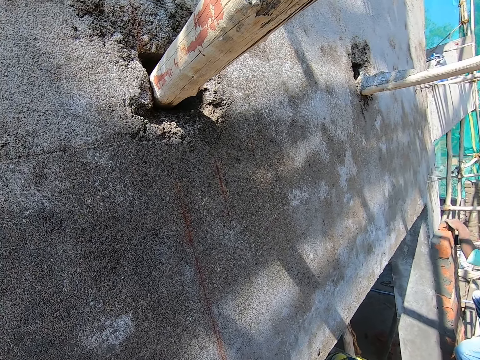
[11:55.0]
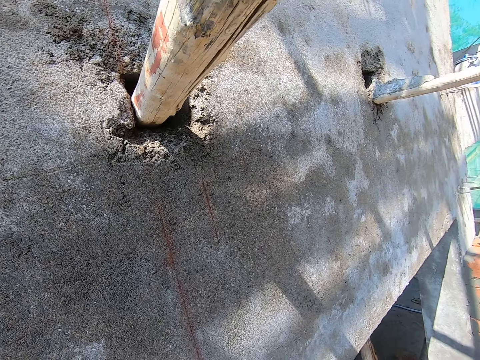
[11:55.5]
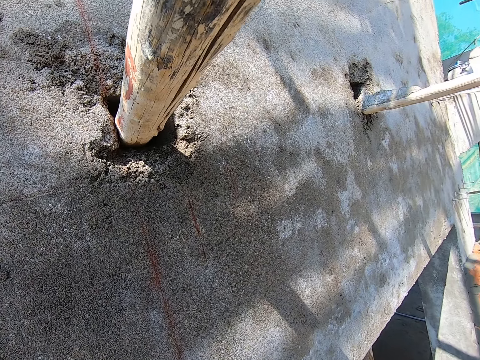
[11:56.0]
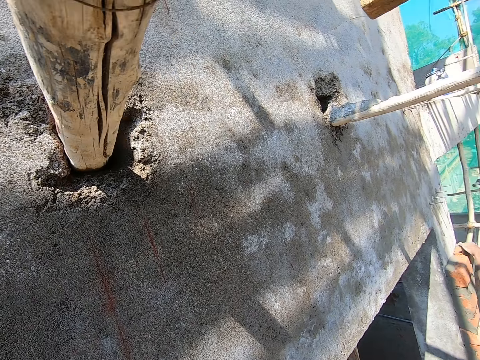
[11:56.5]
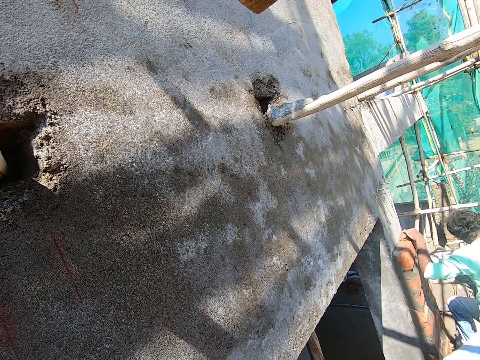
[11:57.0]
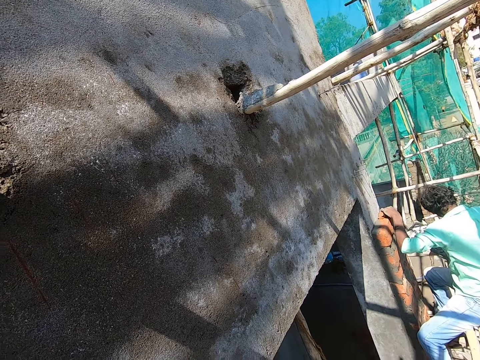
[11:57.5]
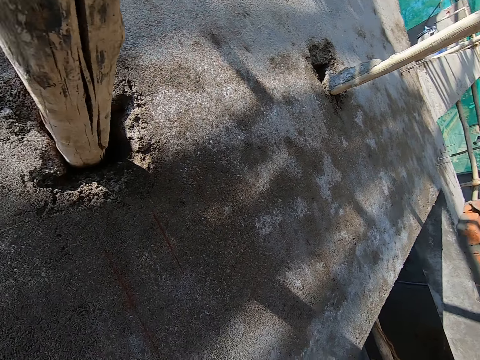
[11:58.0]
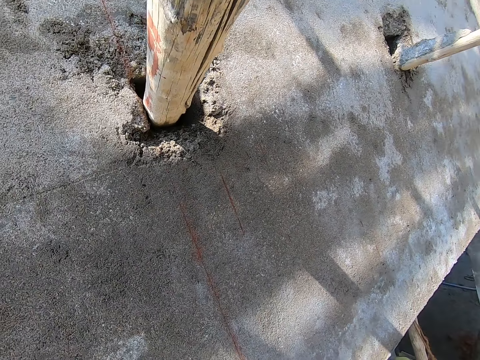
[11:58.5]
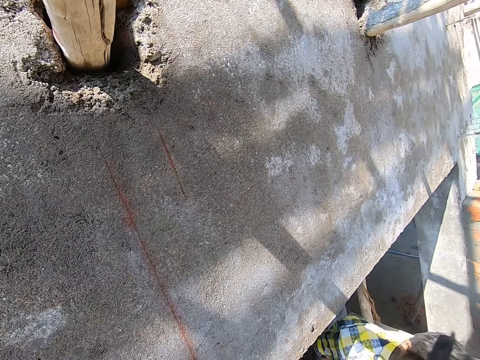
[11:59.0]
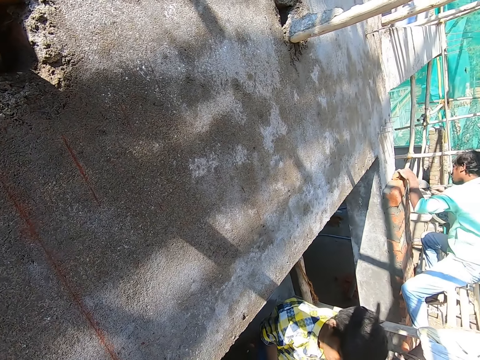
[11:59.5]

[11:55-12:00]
A man plasters the mortar to the wall with the hand trowel in his right hand.

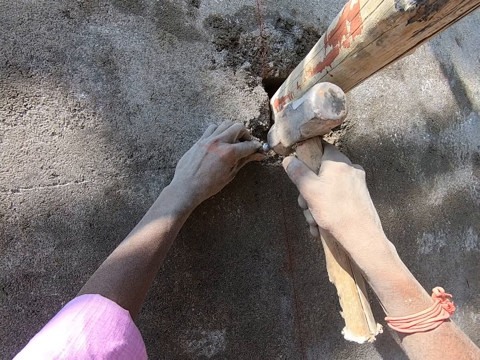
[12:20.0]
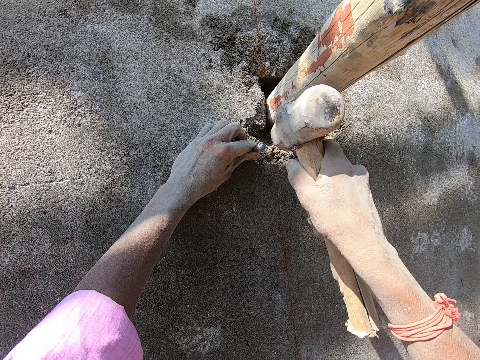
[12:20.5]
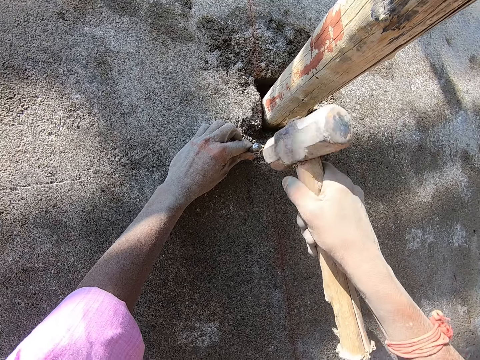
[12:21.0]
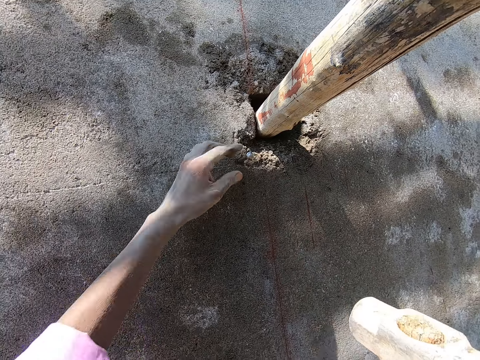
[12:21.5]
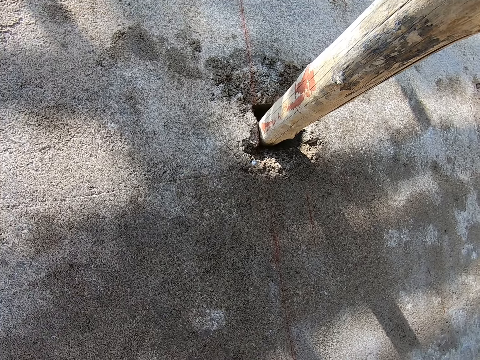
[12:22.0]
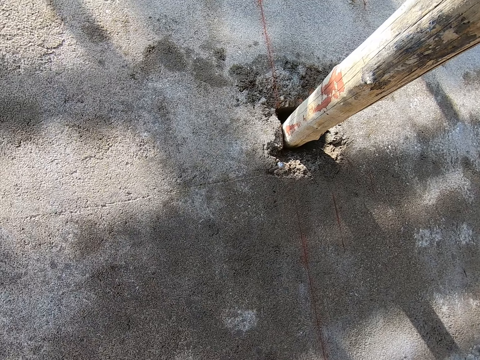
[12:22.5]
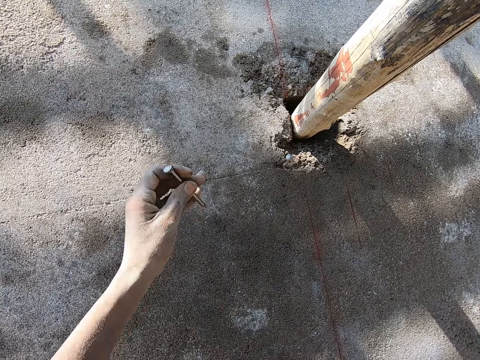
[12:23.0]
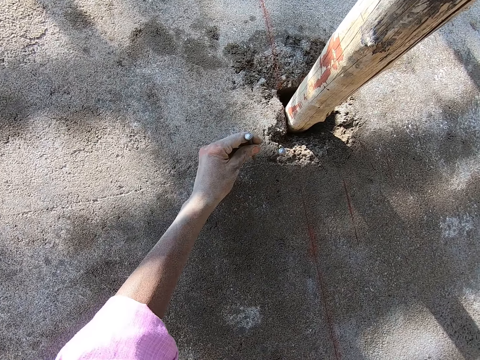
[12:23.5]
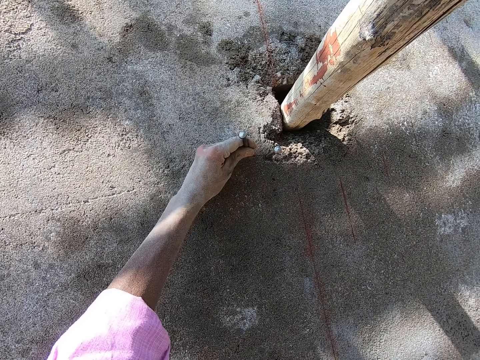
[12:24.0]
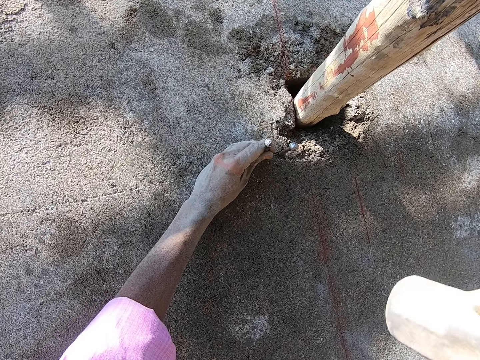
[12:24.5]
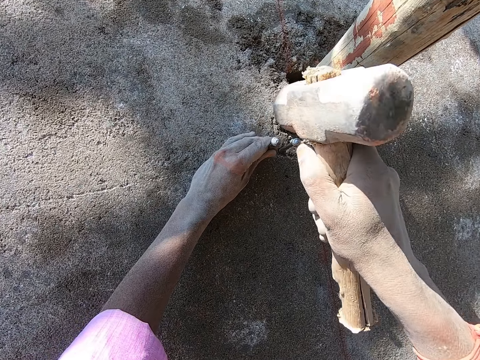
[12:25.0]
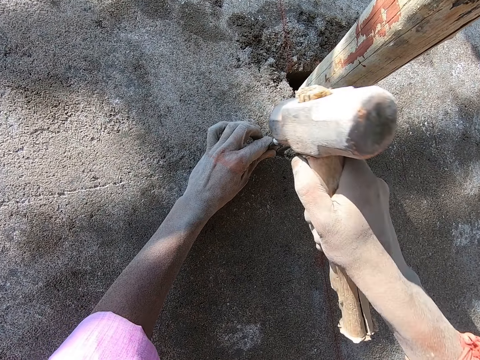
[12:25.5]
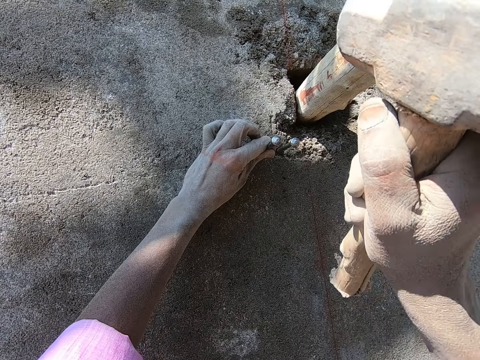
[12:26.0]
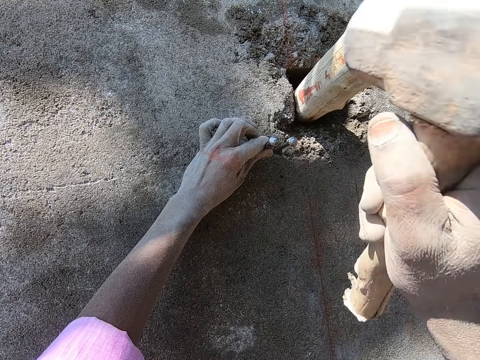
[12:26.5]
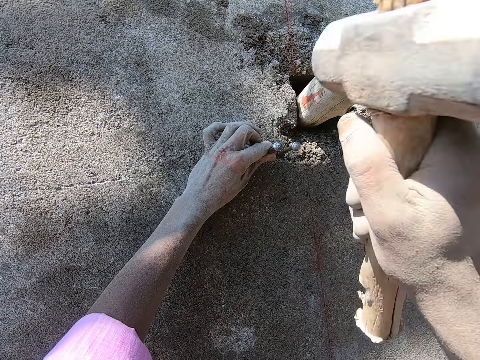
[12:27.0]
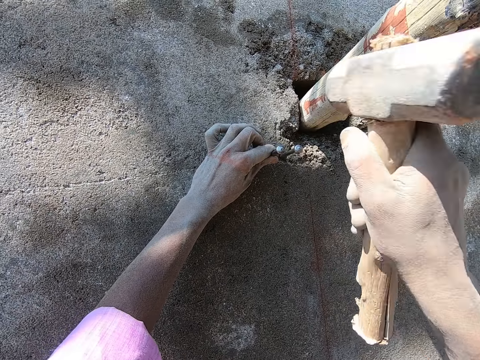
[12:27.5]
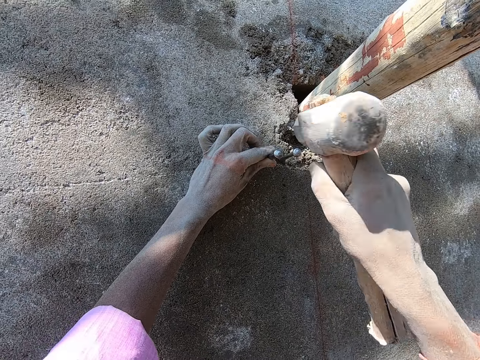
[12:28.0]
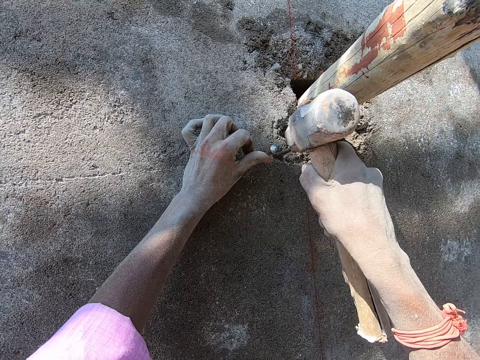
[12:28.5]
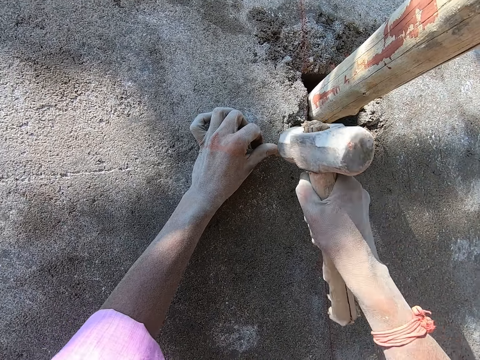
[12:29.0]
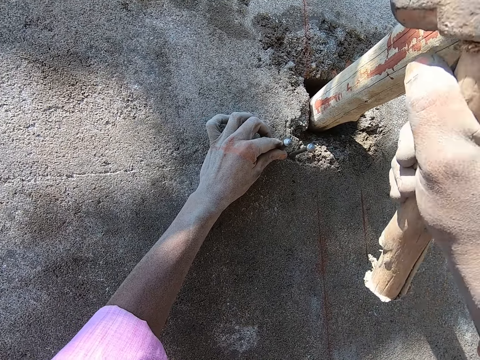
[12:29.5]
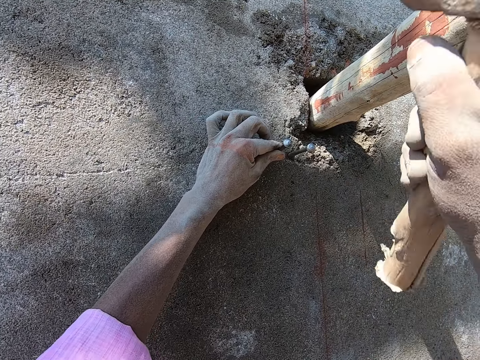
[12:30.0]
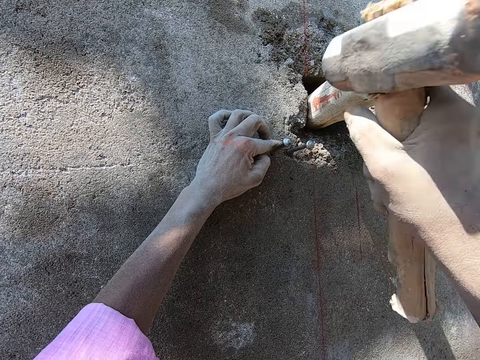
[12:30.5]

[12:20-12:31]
The camera wearer moves the hammer on the right hand. He places a nail on the wall with the left hand. He holds the nail on the wall with his left hand. He hits the nail into the wall with the hammer in his right hand.

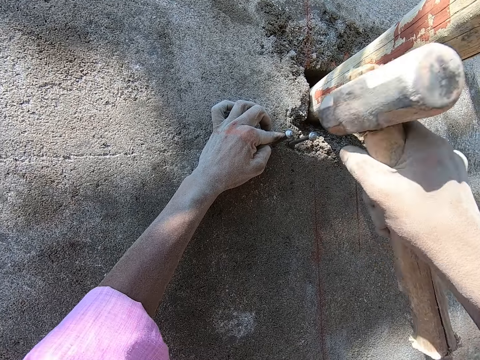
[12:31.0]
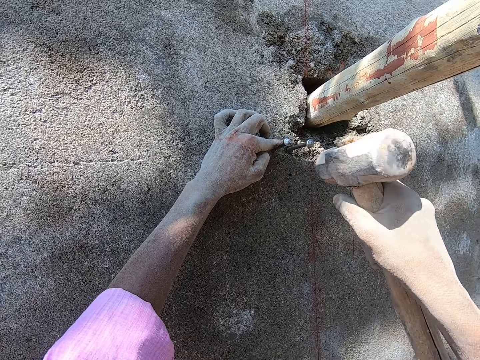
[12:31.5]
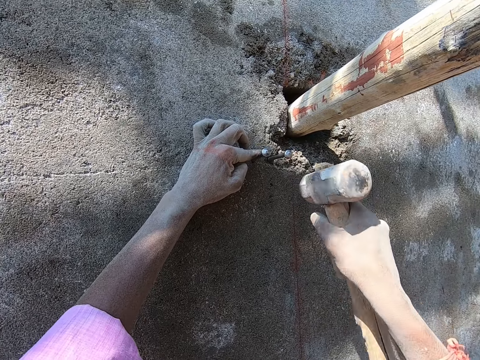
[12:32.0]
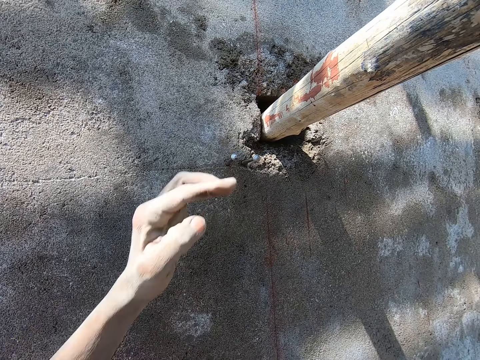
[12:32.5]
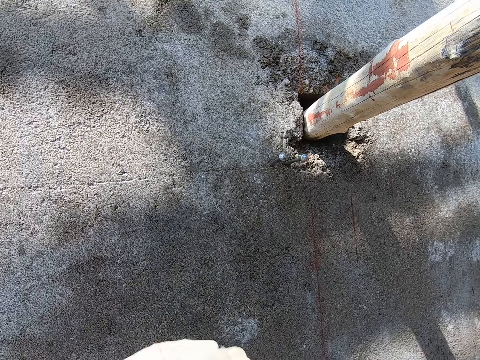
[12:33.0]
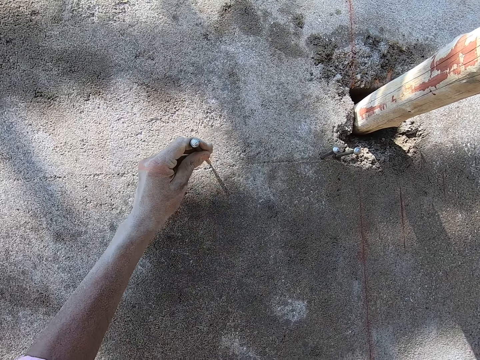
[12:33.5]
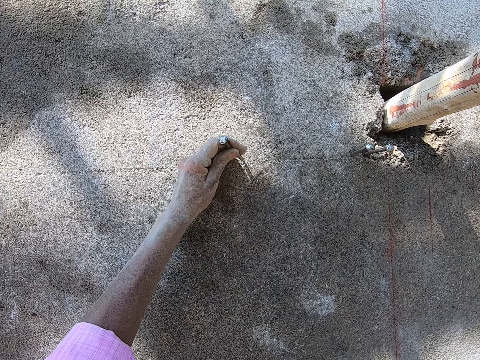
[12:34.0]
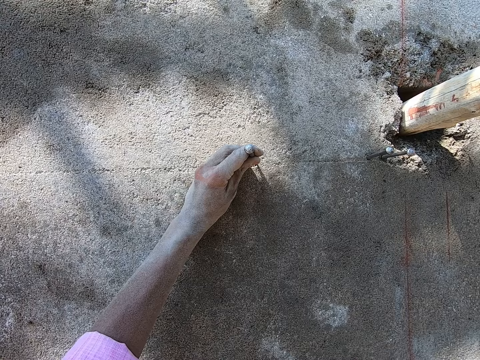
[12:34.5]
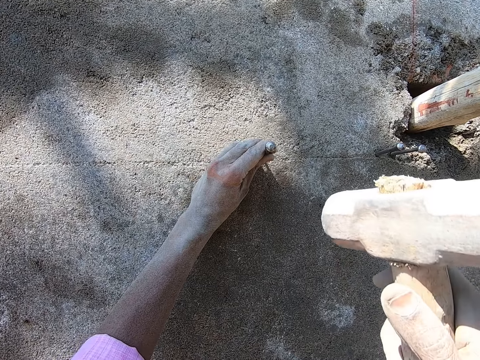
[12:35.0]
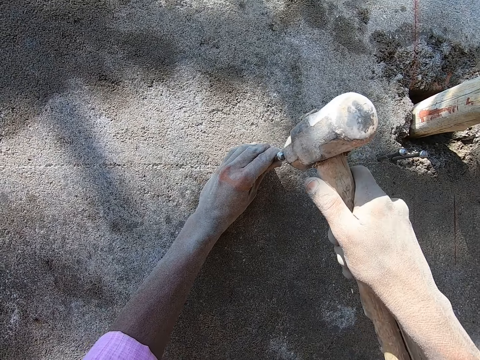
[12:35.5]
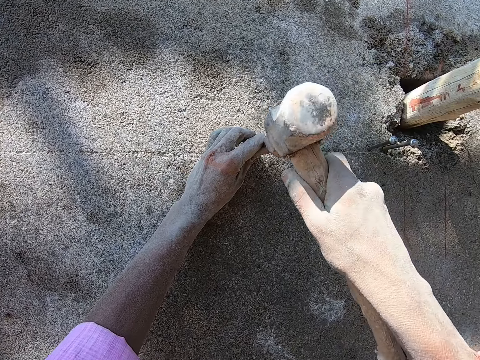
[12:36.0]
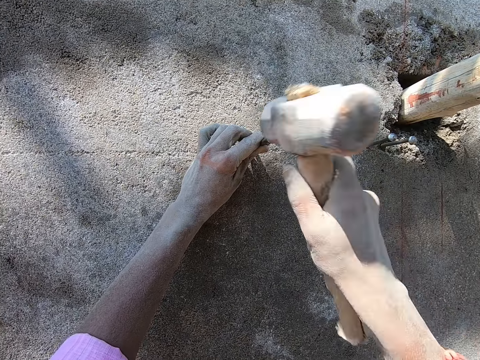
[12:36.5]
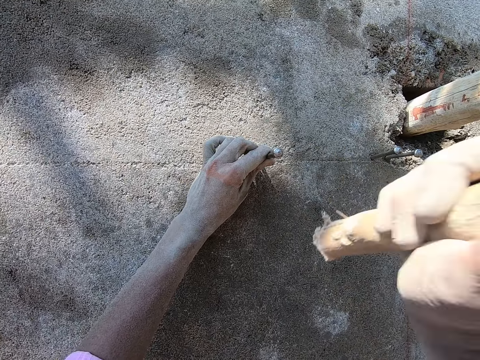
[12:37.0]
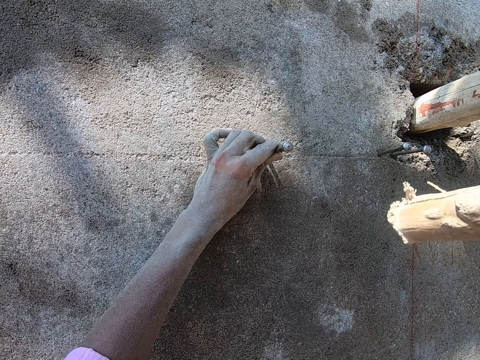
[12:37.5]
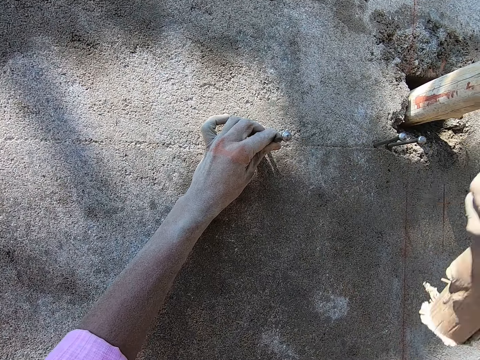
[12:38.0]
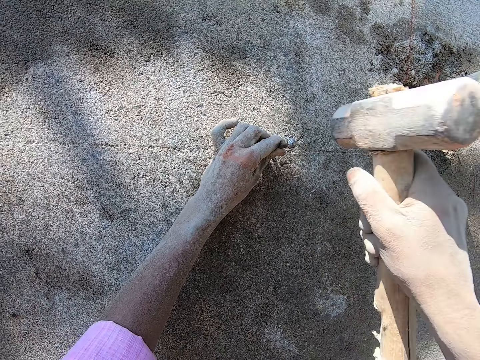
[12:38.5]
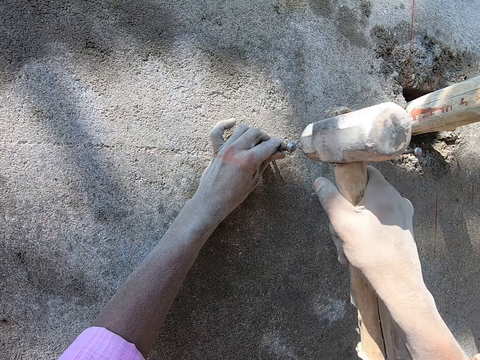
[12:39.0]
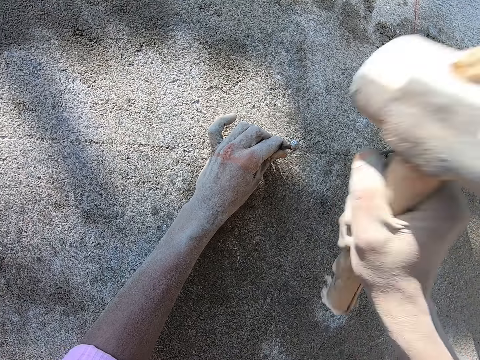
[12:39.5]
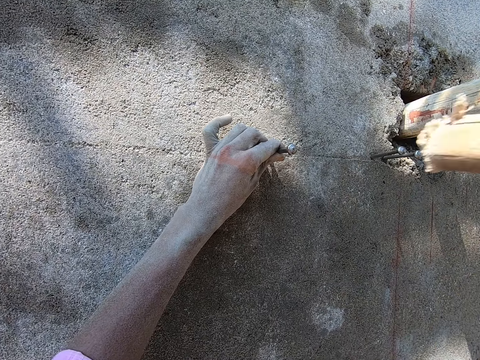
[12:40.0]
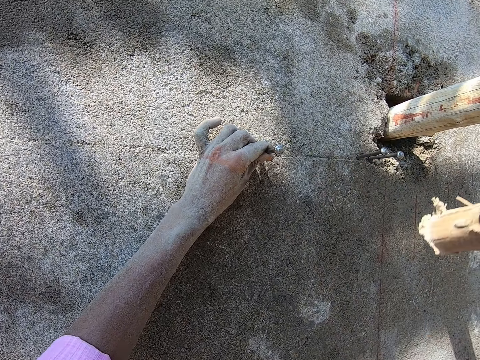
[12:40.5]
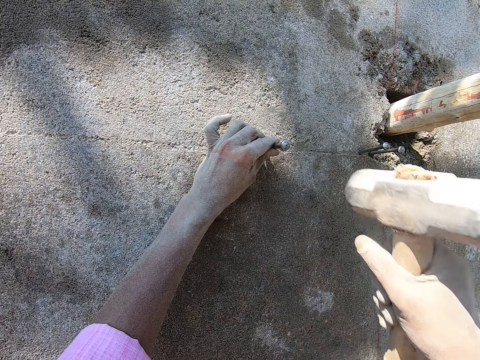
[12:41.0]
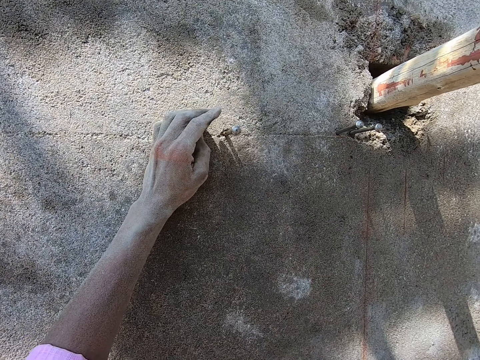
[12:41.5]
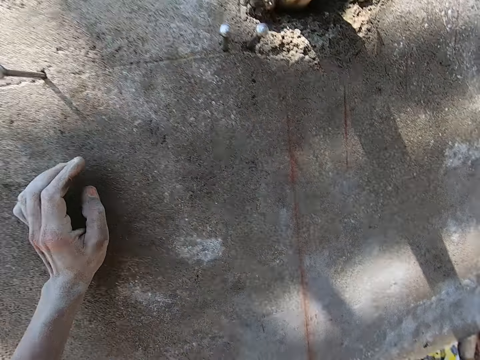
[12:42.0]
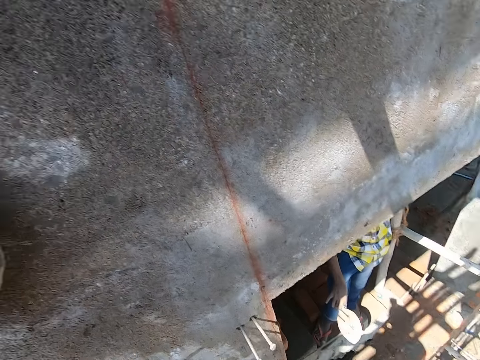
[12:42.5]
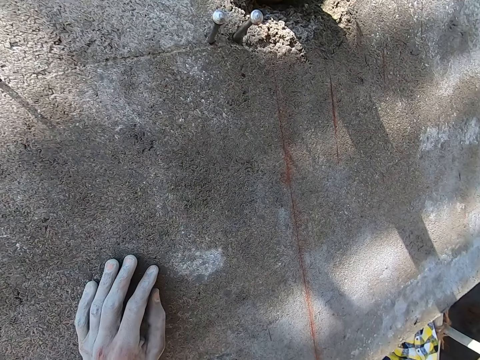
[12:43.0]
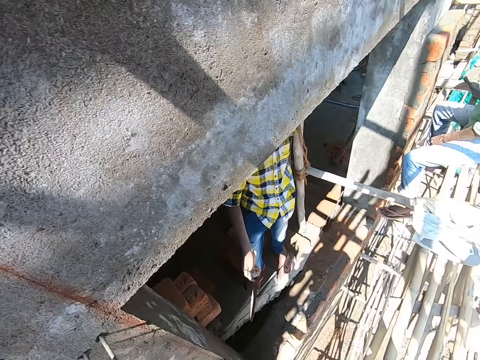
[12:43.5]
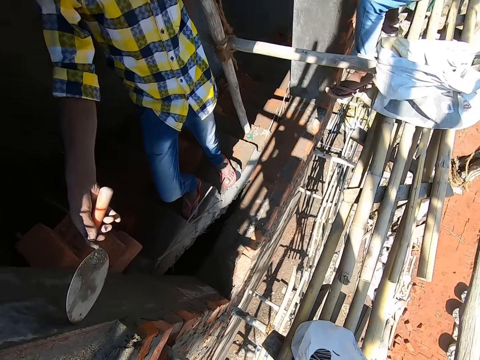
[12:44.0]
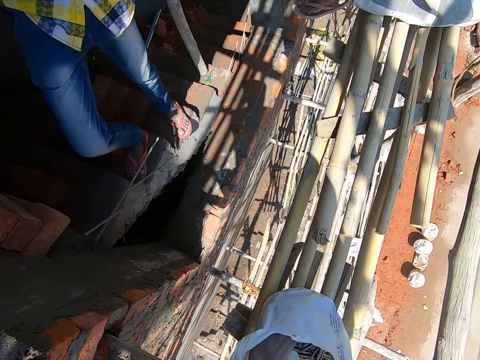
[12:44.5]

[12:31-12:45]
The camera wearer picks a nail from the mouth with the left hand. He places the nail on the wall with the left hand. He holds the nail on the wall with his left hand. He hits the nail into the wall with the hammer in his right hand. He holds the wall with his left hand. He moves the hammer on the right hand. He looks around.
